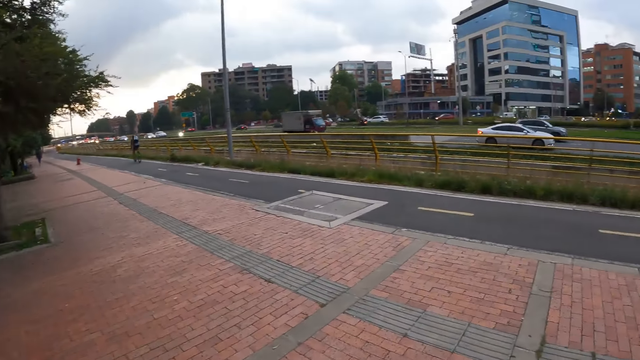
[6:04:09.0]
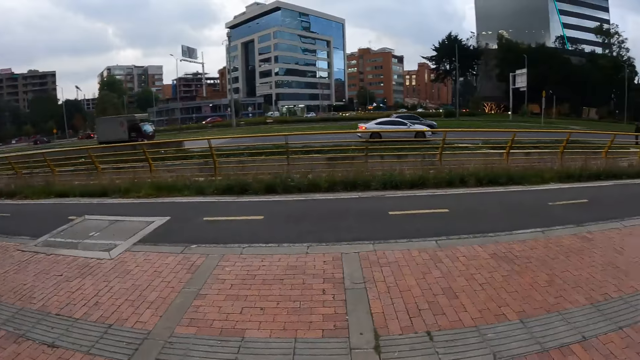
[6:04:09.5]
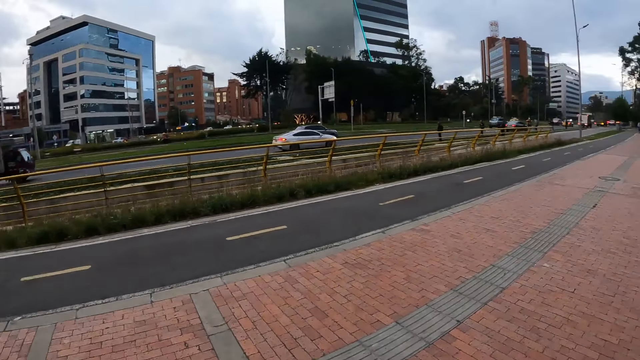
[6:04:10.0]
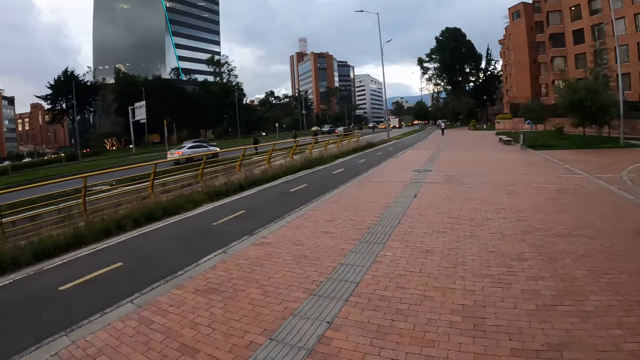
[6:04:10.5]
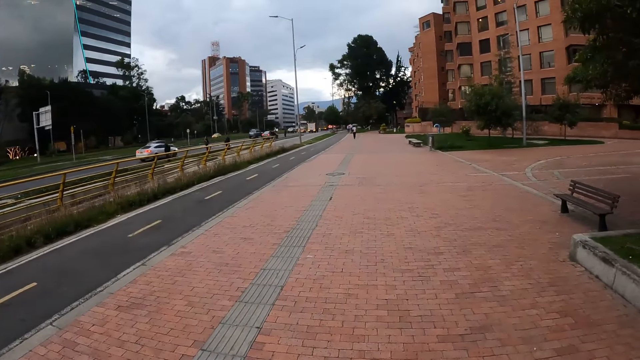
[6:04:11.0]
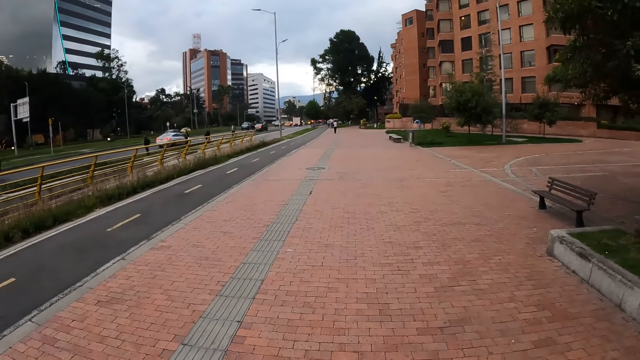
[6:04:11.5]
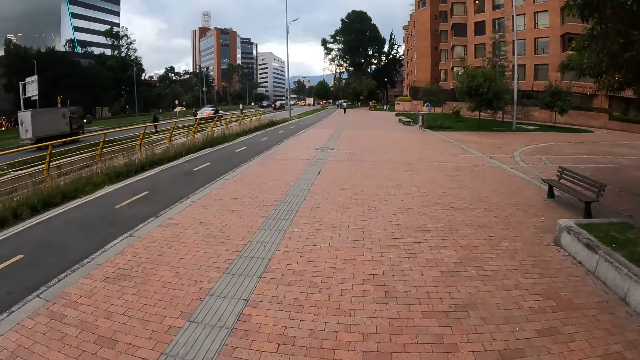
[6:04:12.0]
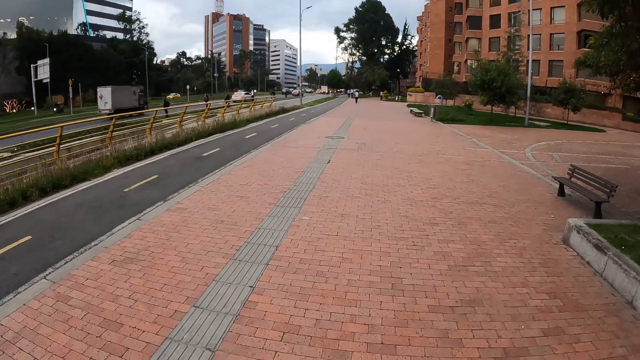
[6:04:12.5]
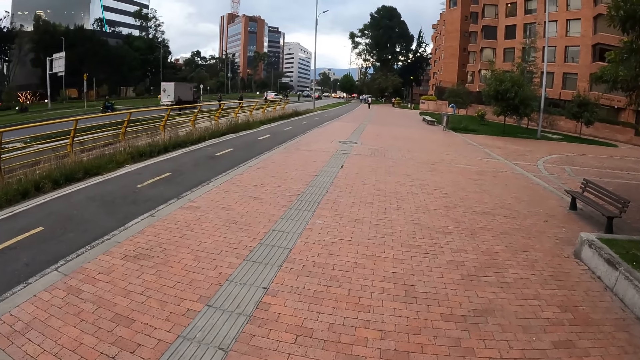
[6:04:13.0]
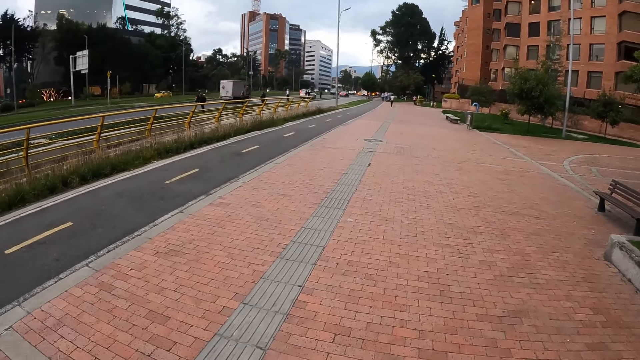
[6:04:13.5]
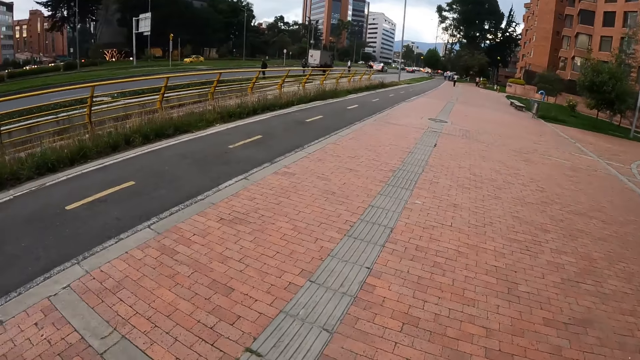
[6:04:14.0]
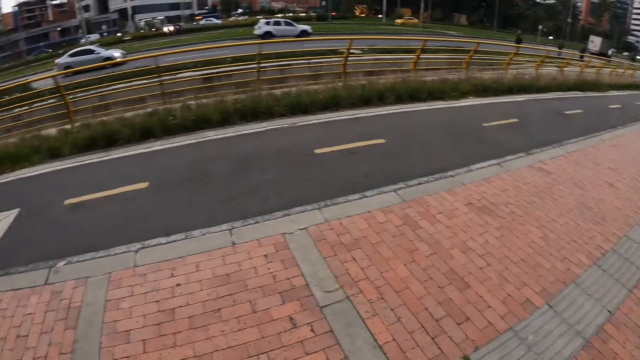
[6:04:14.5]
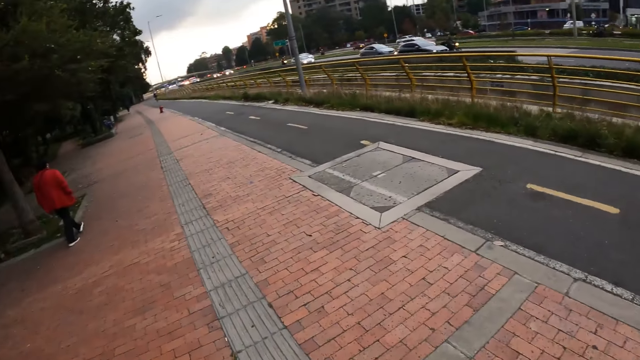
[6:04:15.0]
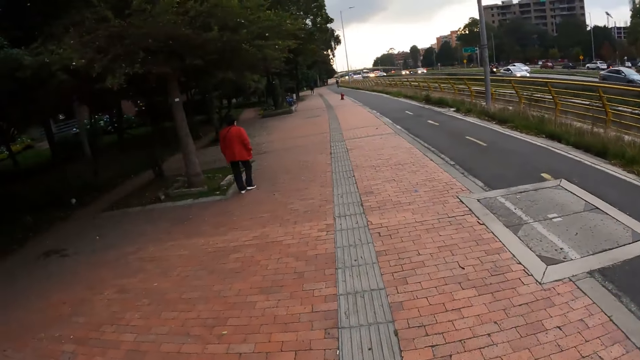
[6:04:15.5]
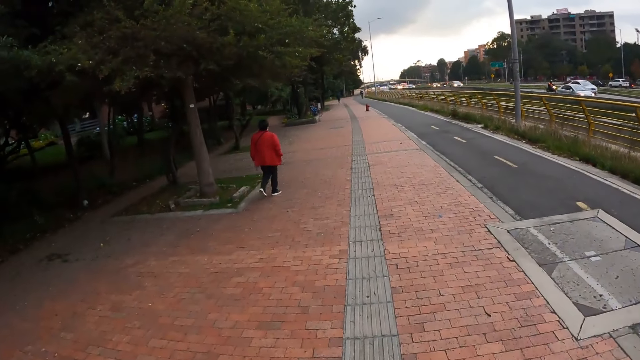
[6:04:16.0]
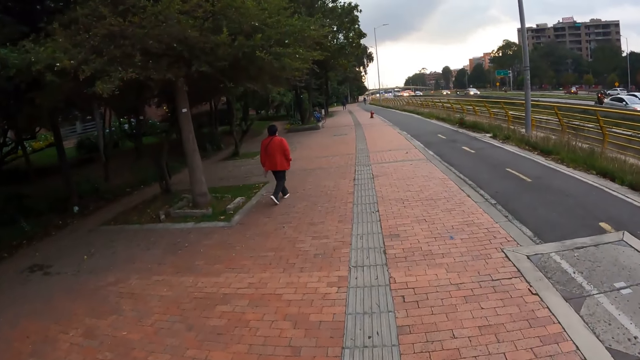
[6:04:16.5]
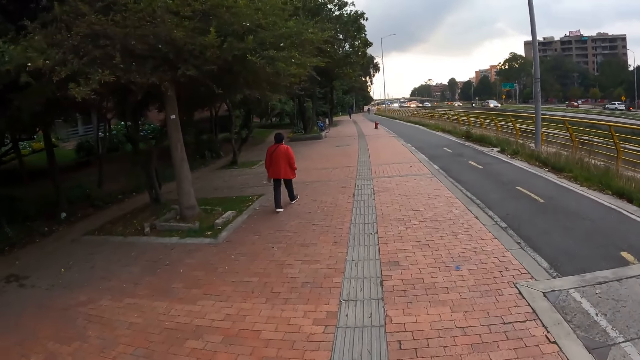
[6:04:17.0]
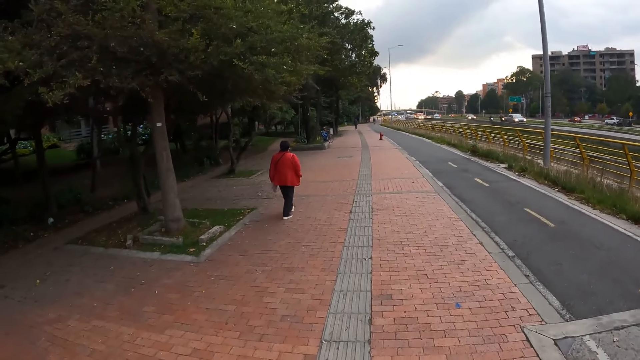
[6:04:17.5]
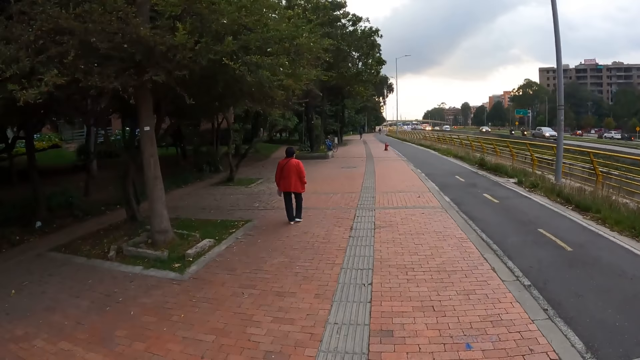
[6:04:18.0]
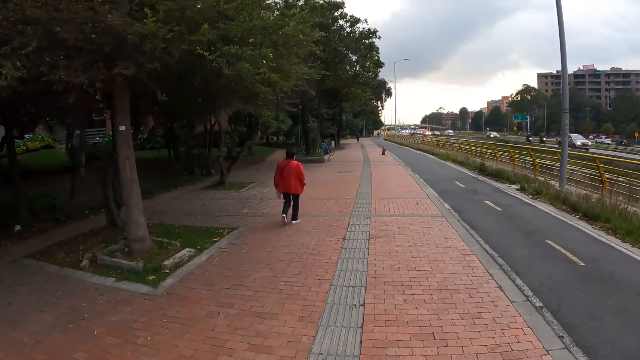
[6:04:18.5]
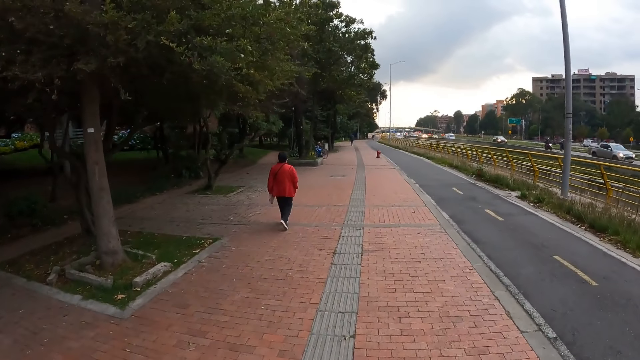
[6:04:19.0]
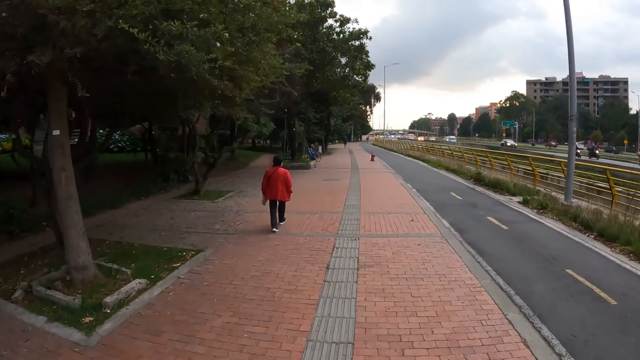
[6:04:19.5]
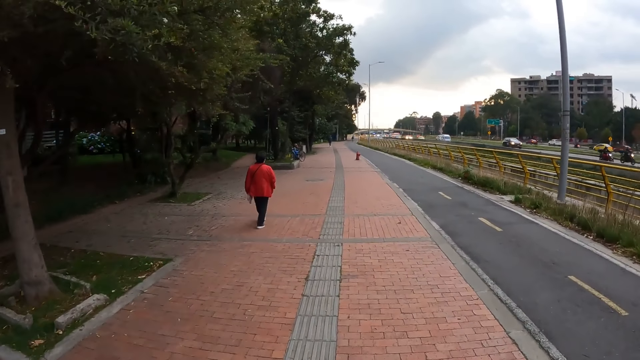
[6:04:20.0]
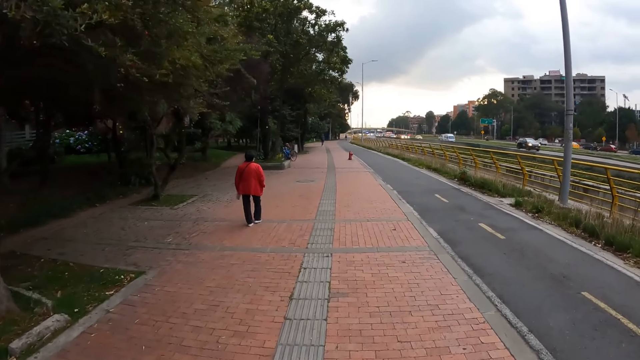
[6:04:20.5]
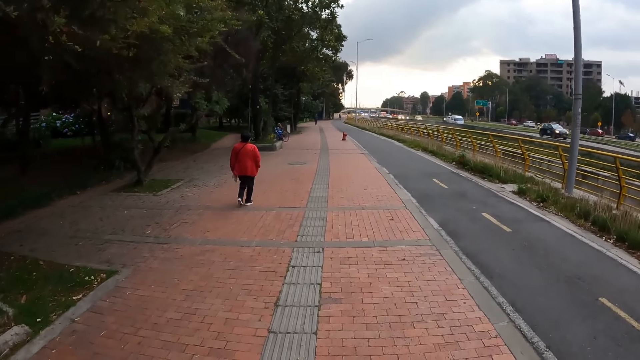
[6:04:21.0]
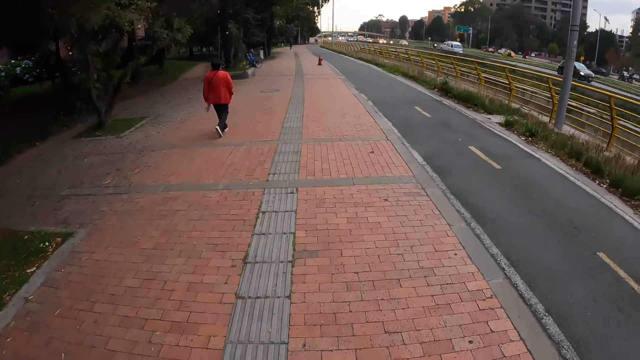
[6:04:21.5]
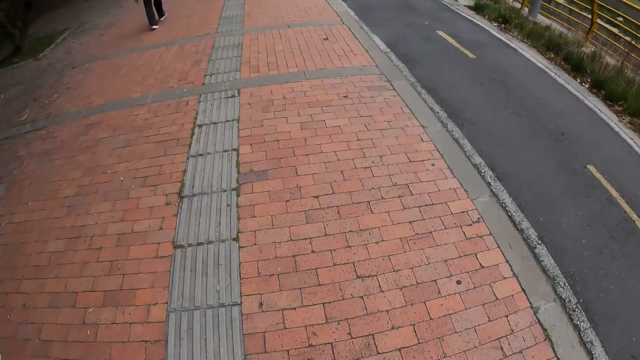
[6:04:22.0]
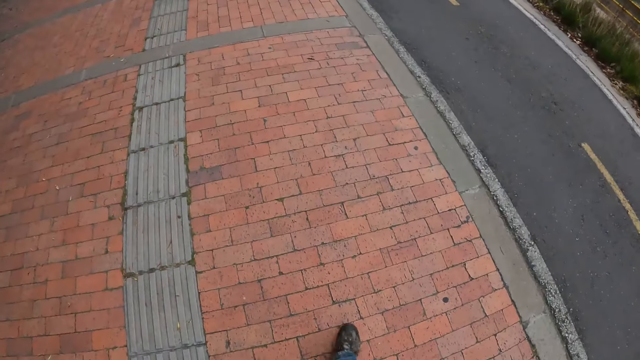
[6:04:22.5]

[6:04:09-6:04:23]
The camera wearer looks at the road. They walk on the sidewalk.

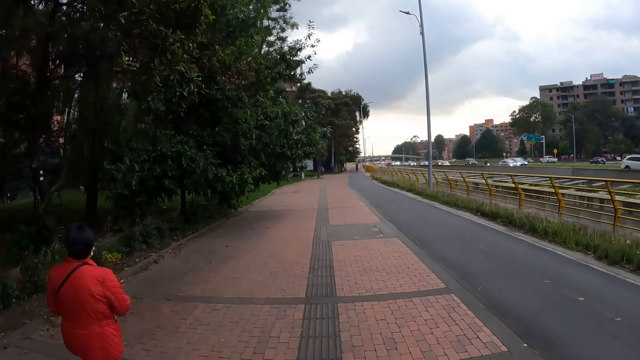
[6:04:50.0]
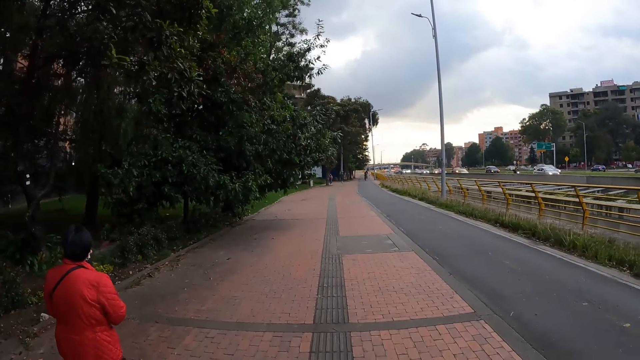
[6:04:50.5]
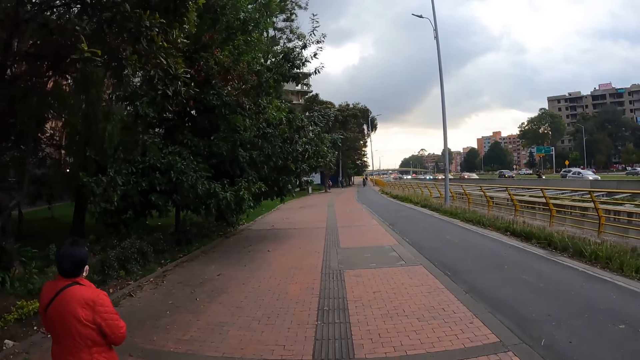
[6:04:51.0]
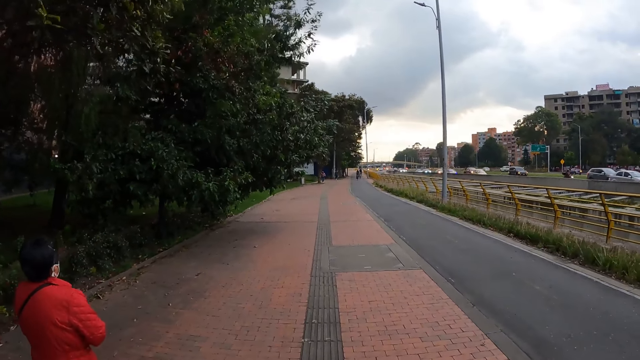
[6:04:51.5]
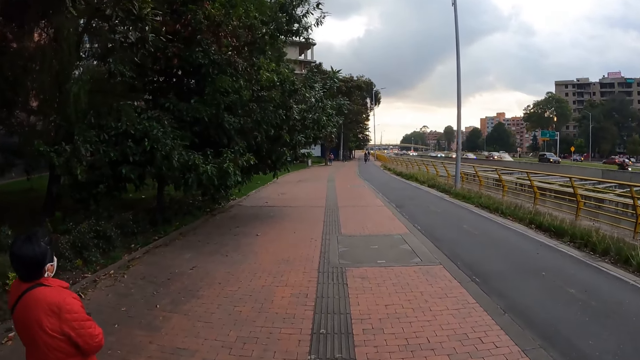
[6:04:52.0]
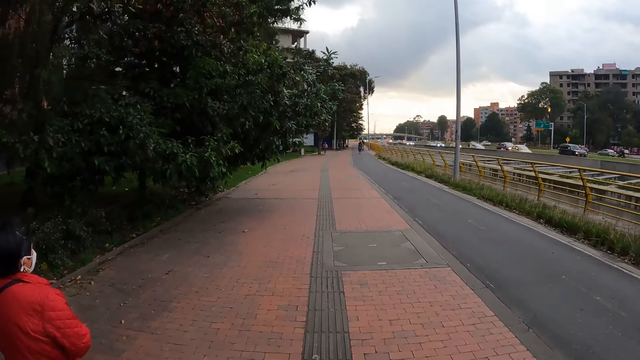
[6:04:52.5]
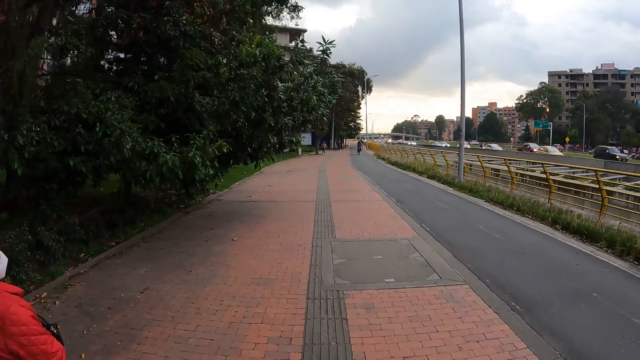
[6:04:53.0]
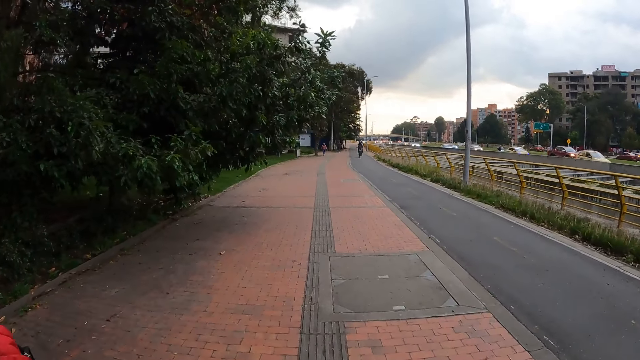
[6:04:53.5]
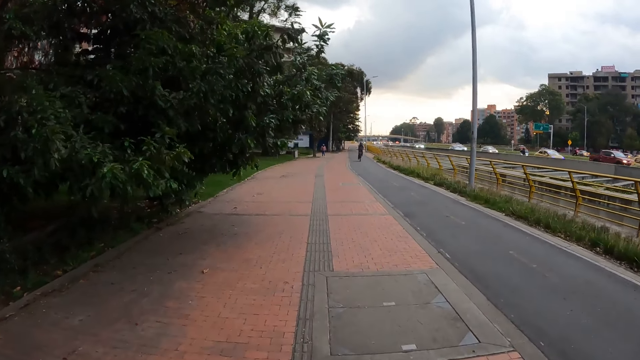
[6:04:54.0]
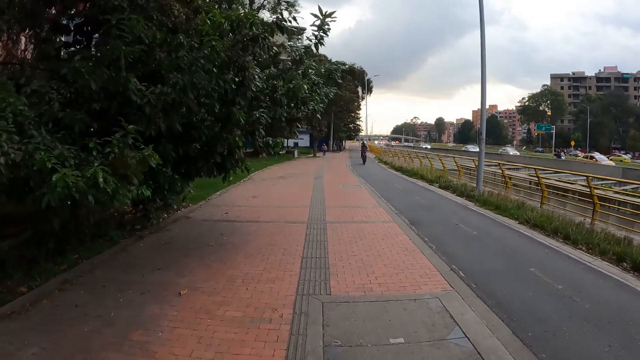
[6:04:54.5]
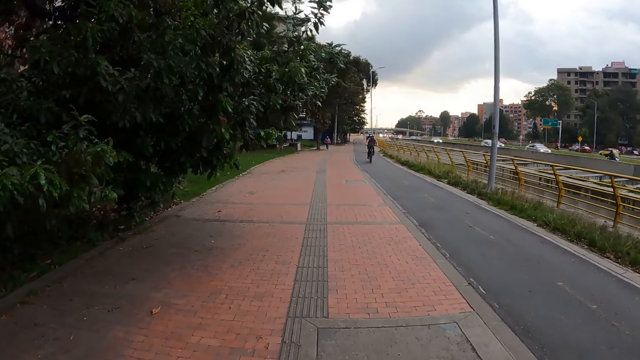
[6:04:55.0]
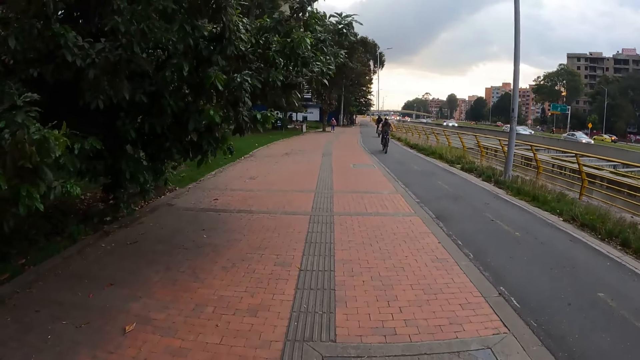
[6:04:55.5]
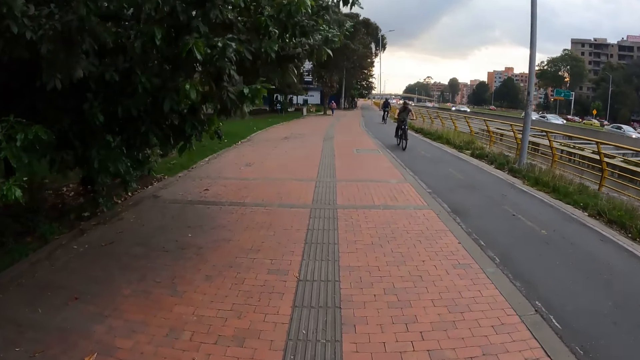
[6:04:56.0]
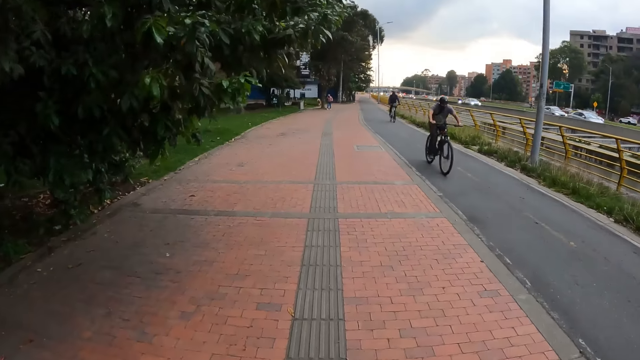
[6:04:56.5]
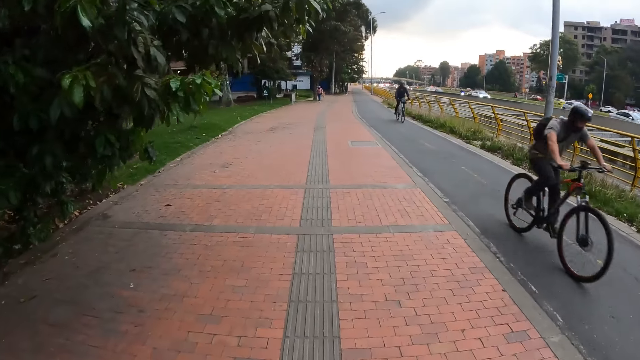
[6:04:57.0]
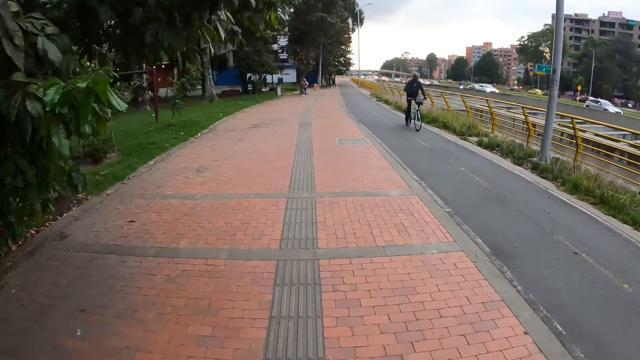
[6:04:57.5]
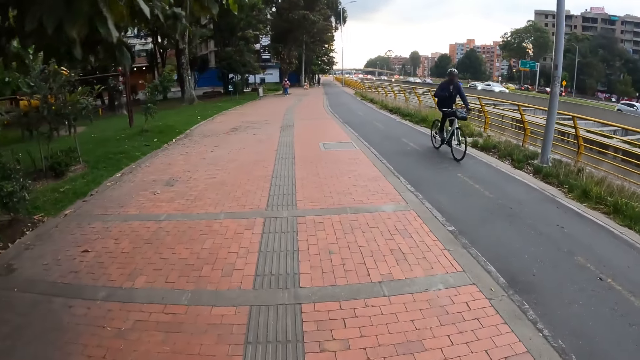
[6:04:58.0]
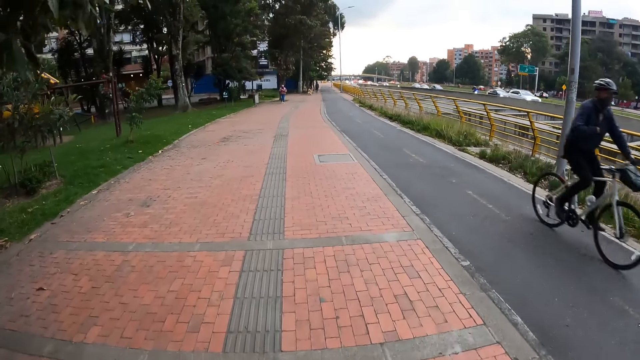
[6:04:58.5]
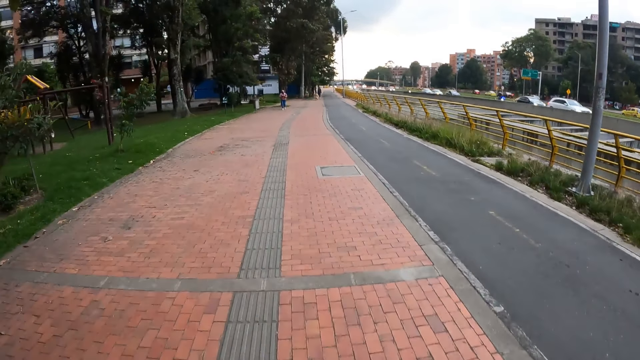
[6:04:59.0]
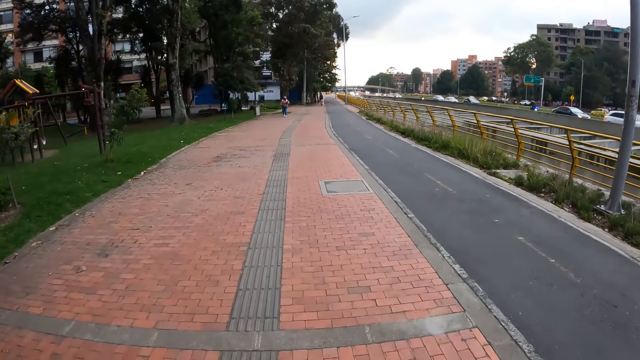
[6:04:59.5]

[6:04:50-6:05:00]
The camera wearer walks past a man.
